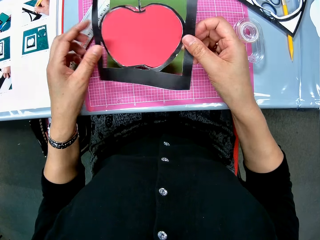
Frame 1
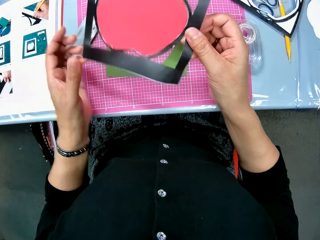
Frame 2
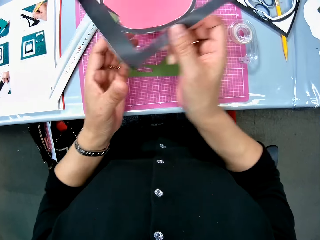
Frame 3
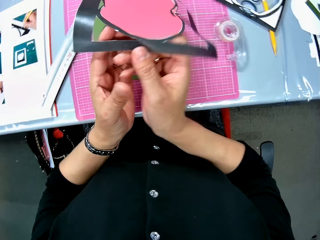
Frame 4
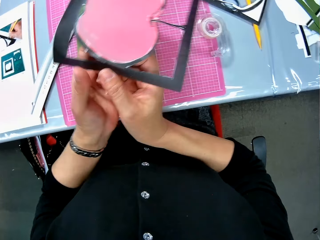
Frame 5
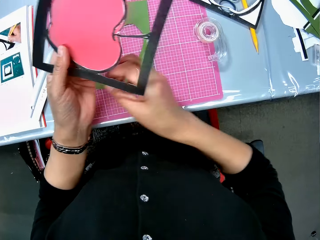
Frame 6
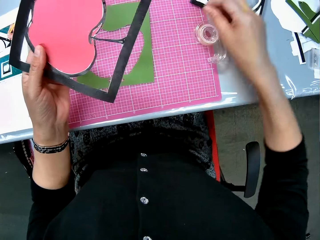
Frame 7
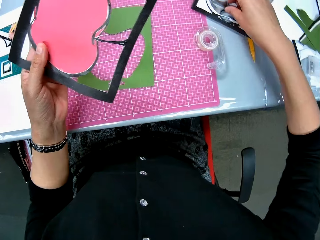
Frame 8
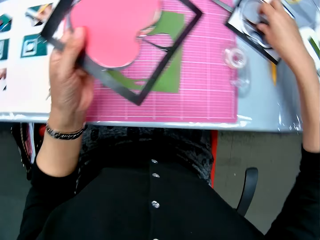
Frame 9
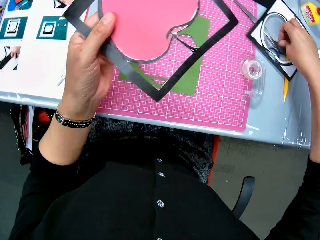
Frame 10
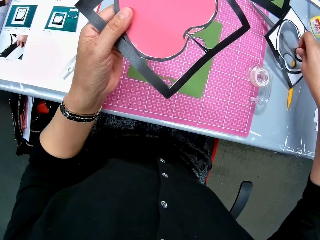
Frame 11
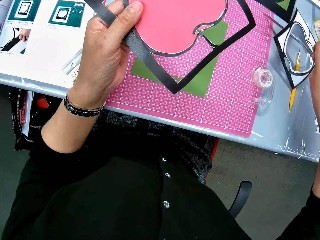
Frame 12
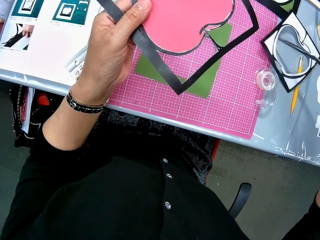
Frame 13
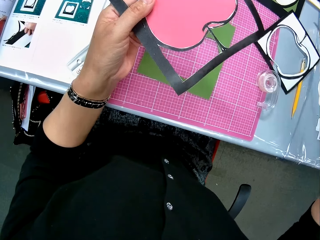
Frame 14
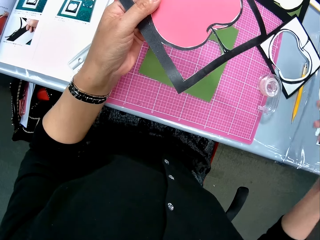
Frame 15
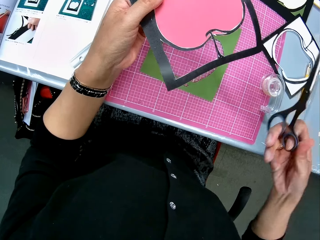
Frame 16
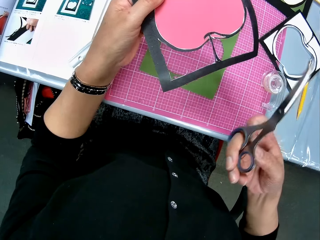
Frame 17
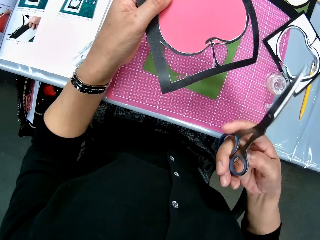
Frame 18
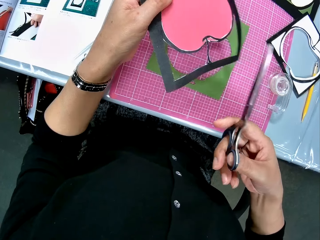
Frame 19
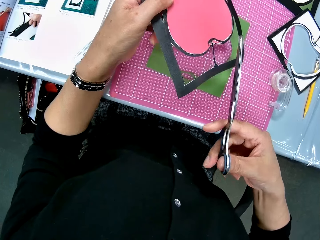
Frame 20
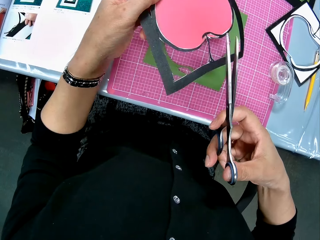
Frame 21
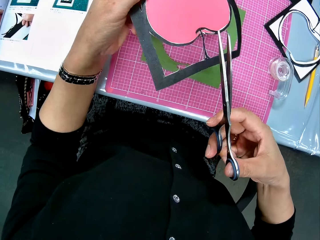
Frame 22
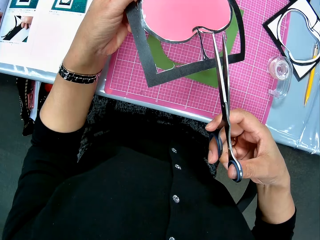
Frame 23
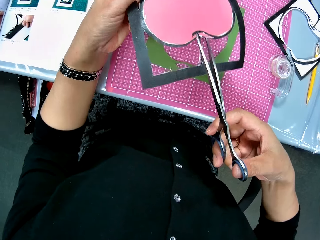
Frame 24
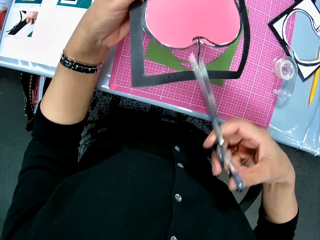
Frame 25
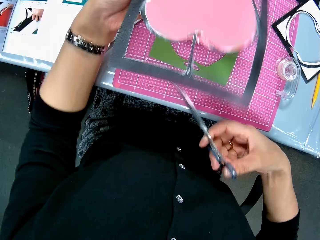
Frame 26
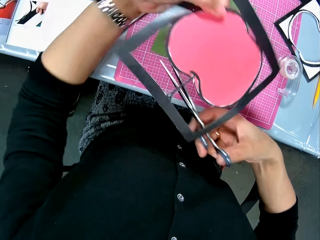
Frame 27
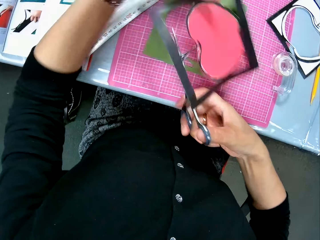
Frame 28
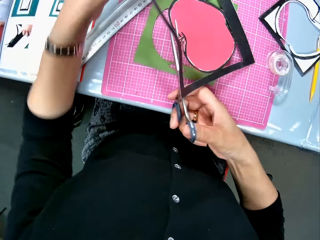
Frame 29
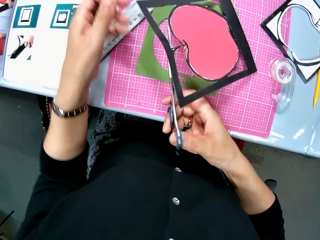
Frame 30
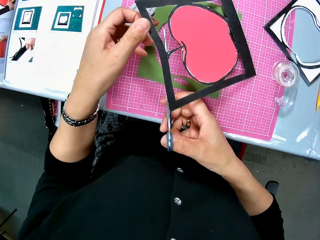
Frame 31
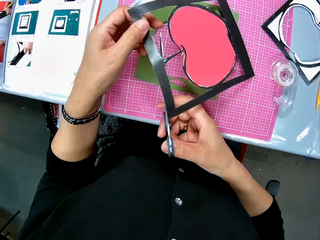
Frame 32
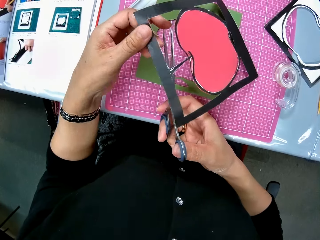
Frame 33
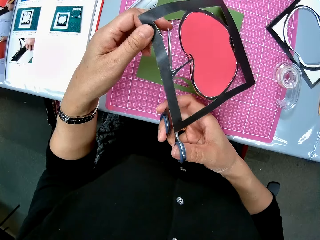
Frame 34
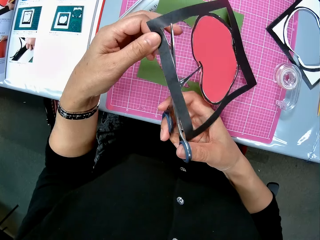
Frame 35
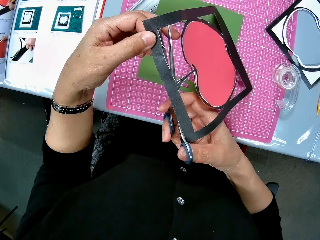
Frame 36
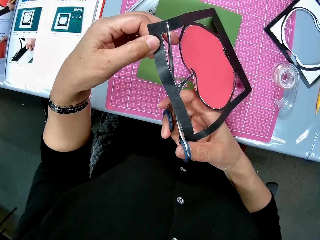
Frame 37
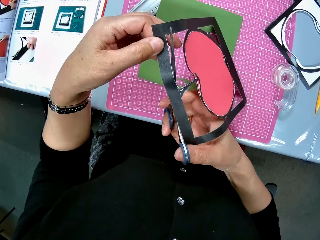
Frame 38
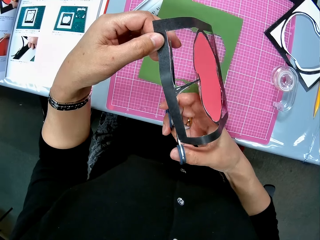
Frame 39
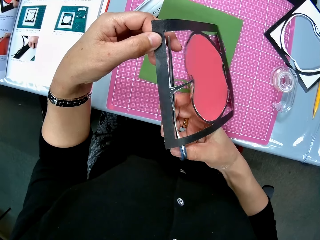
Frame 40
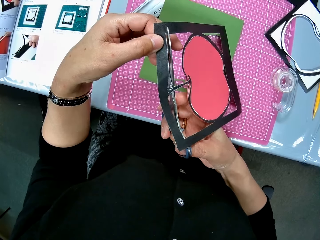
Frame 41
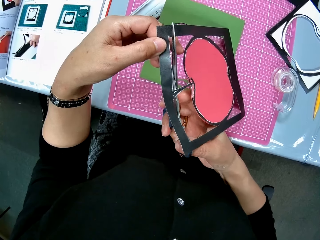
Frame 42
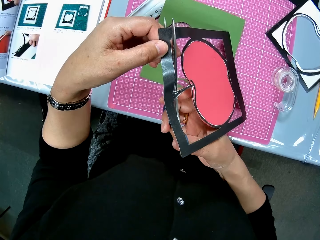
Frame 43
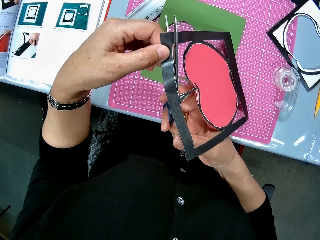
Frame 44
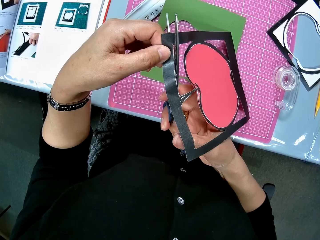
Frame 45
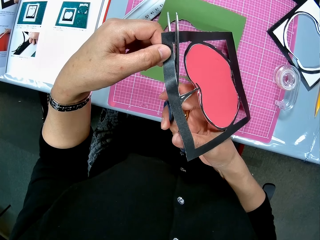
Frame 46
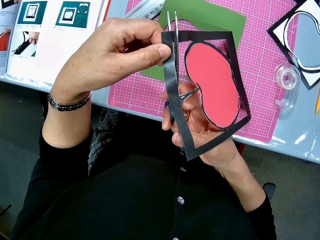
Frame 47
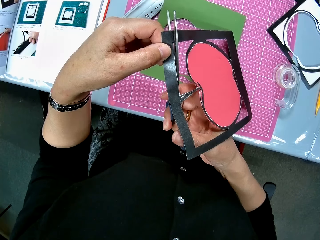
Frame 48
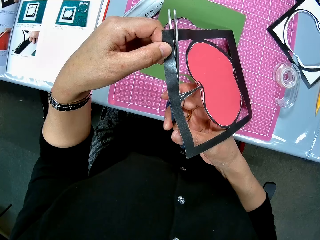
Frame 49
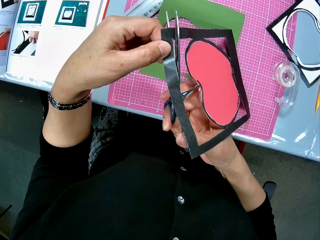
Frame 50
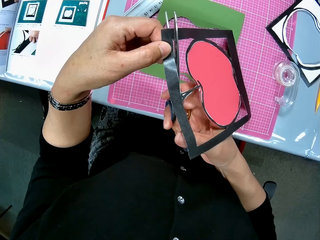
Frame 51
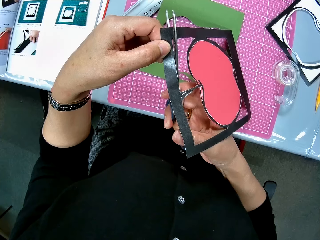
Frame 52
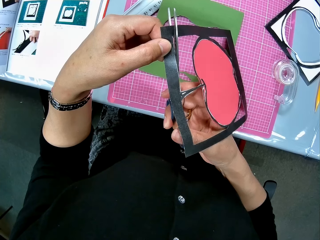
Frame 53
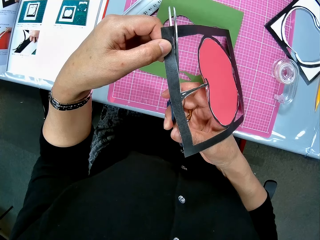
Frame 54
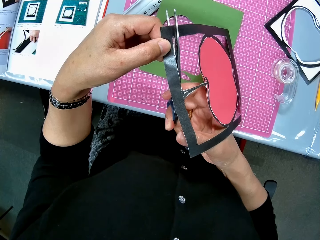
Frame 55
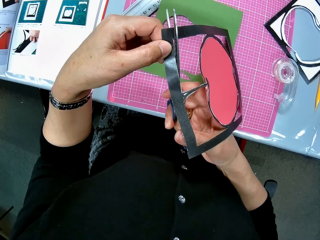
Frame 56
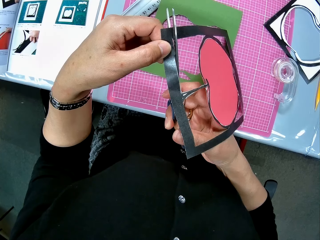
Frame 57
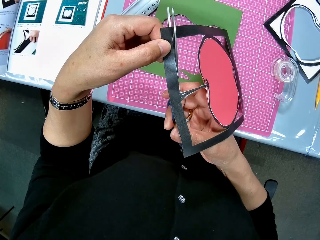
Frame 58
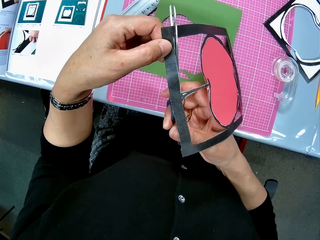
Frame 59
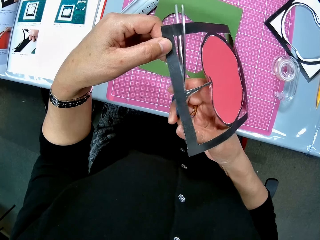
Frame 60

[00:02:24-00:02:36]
The camera wearer drops the green art paper on the pink sheet. She turns the other art paper to the right. She picks up the scissors from the table with her right hand. She turns the art paper to the right. She places the scissors on the art paper. She cuts a paper cutting.

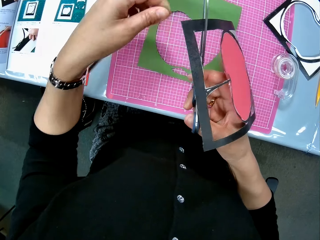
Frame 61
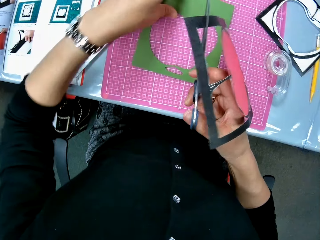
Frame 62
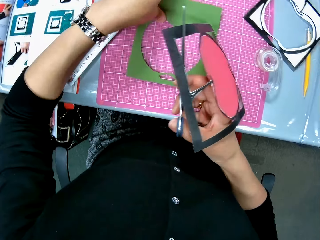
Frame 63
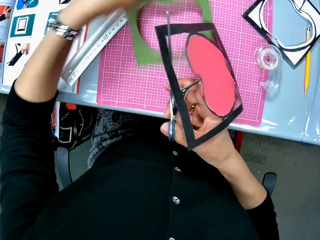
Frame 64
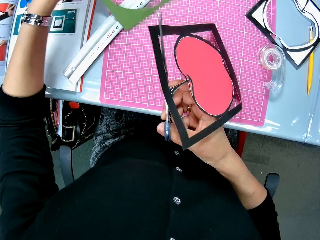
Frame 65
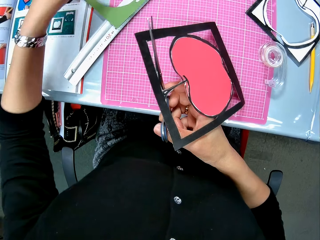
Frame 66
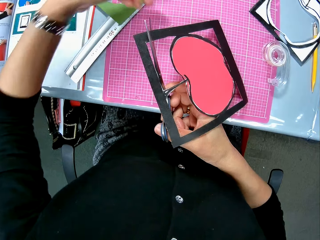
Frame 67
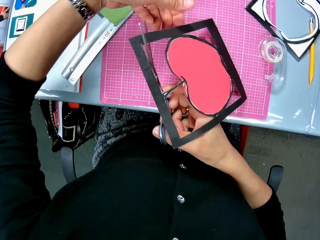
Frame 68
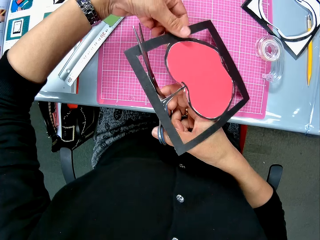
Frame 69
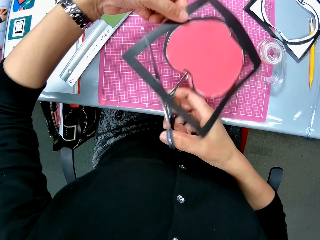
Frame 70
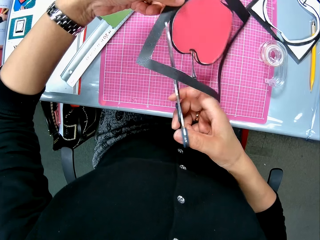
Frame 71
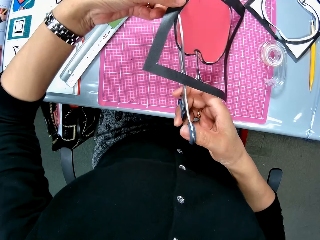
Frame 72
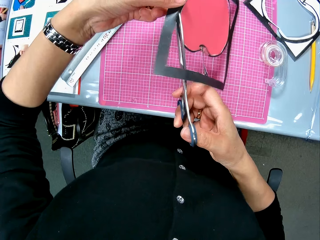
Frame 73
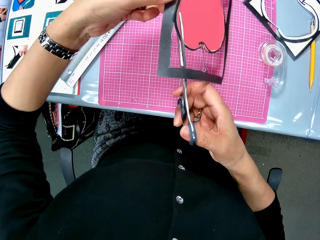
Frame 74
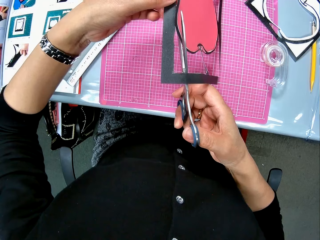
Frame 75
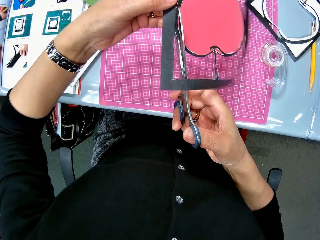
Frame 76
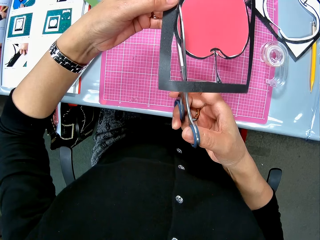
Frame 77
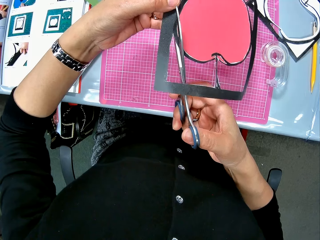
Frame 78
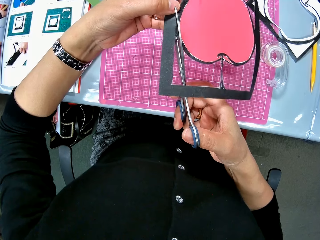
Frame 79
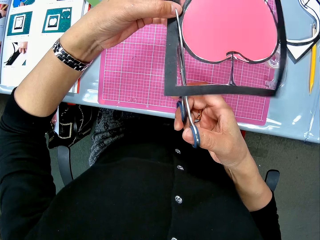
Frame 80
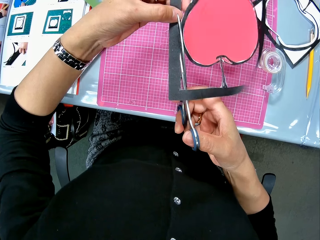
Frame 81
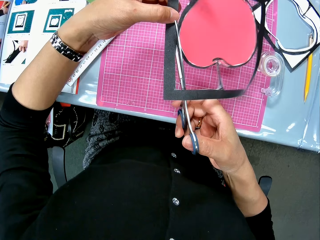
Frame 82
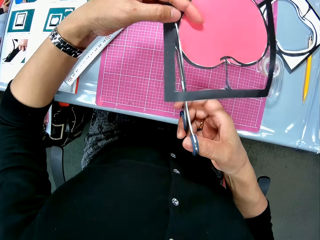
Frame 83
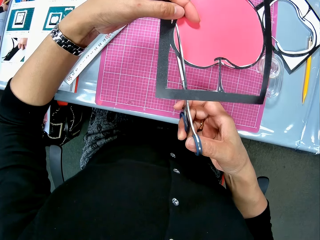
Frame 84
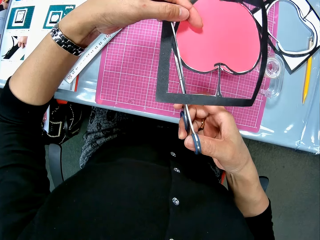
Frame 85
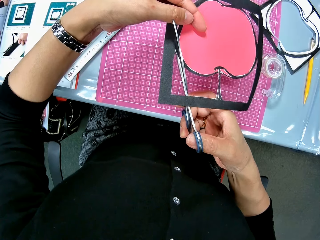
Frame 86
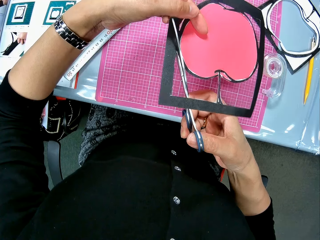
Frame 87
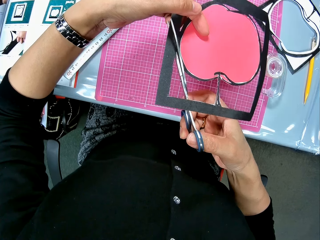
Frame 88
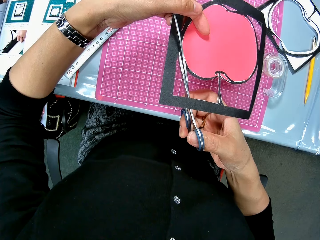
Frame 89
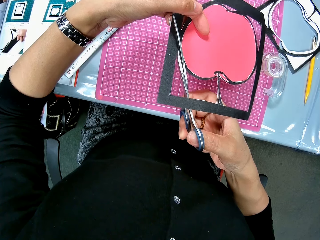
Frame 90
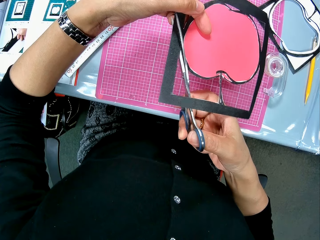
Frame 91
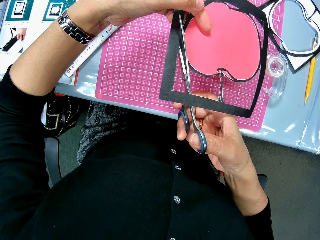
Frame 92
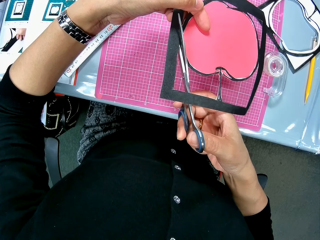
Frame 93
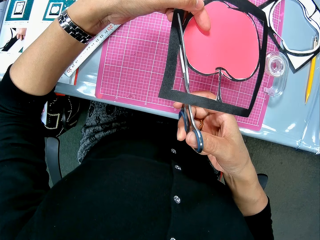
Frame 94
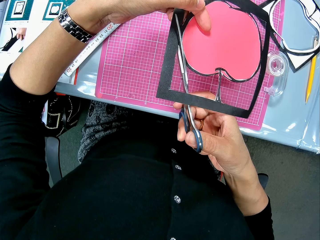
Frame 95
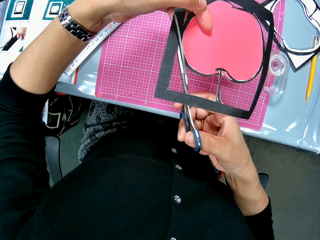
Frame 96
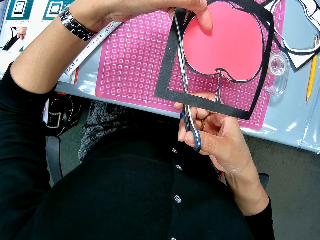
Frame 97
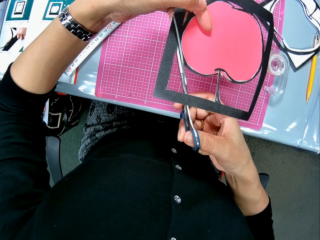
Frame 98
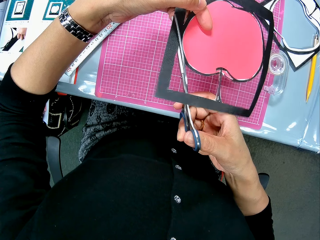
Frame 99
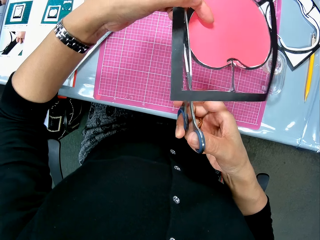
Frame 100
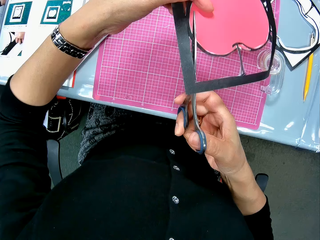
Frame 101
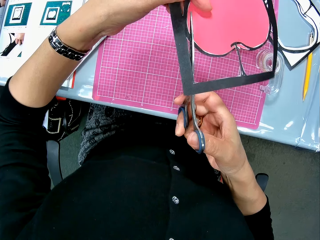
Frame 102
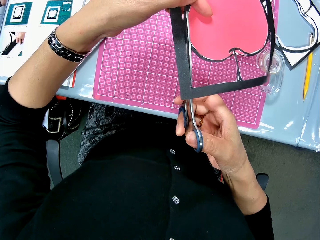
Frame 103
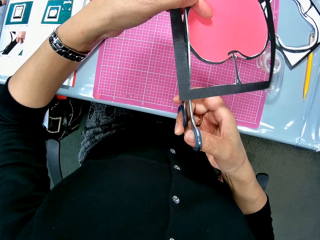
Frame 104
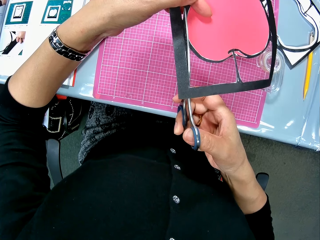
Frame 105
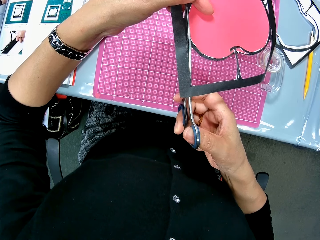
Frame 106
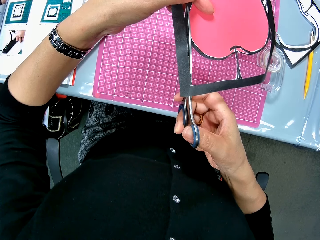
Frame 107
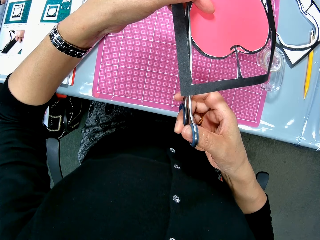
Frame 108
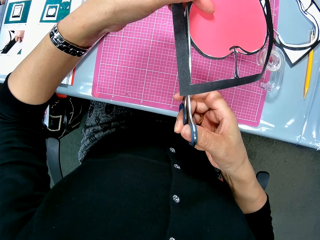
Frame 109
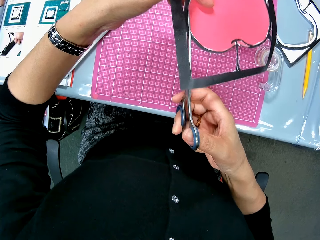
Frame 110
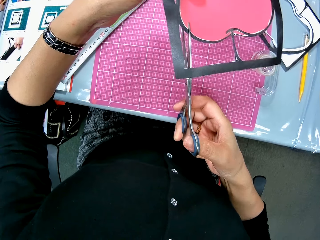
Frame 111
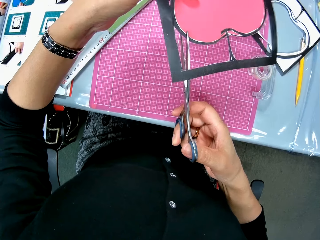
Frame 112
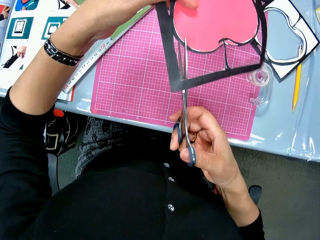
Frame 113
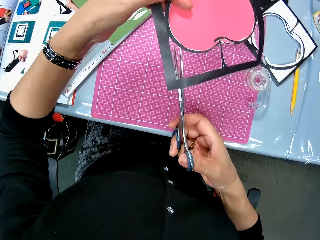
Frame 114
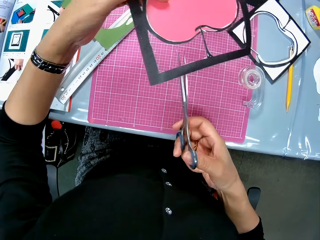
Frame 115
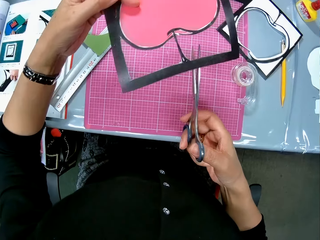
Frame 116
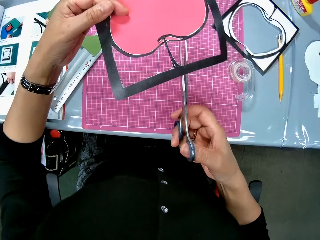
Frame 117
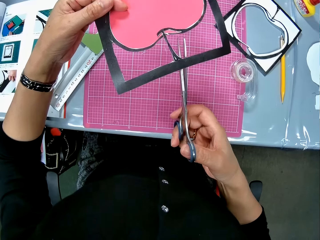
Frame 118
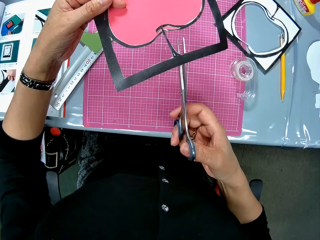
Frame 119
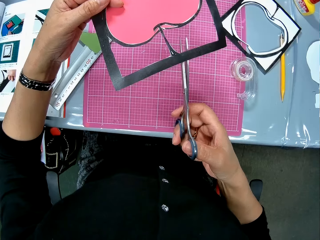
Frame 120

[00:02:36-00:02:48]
The camera wearer takes a pastel paper. They put the pastel paper down. They cut a paper cutting.
